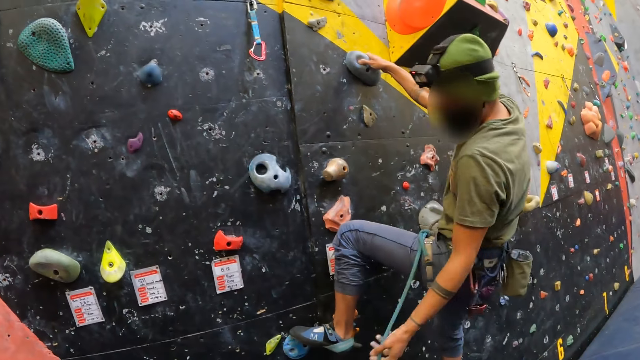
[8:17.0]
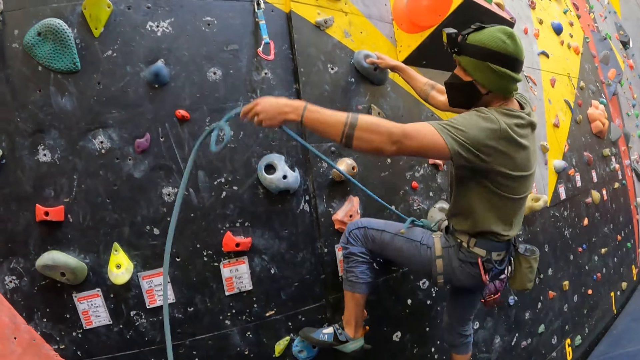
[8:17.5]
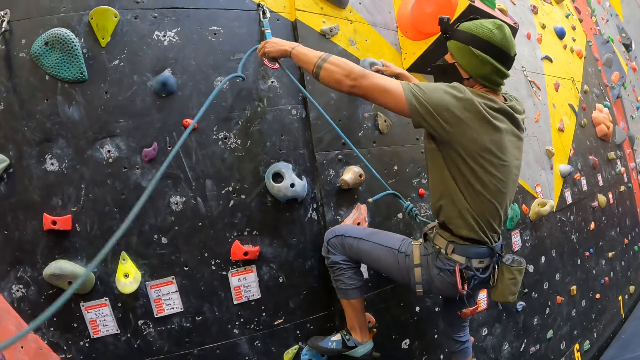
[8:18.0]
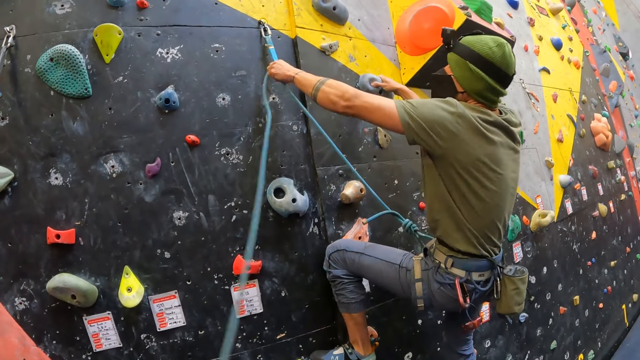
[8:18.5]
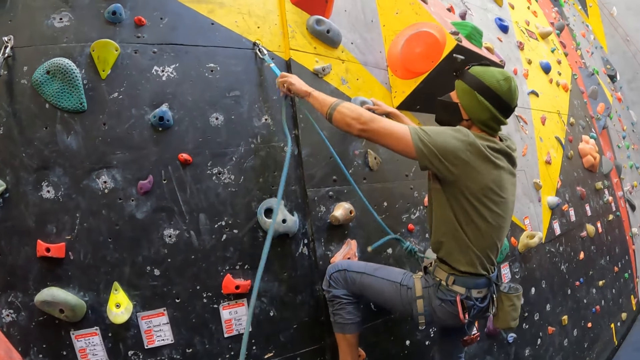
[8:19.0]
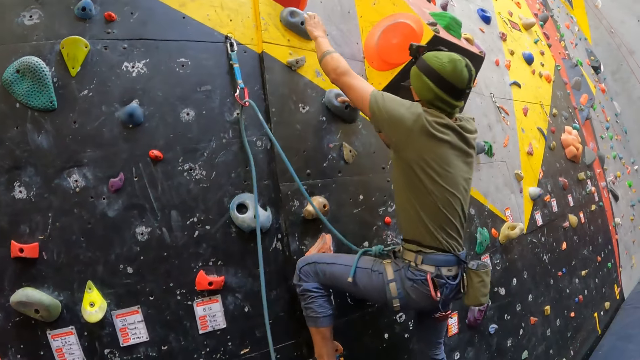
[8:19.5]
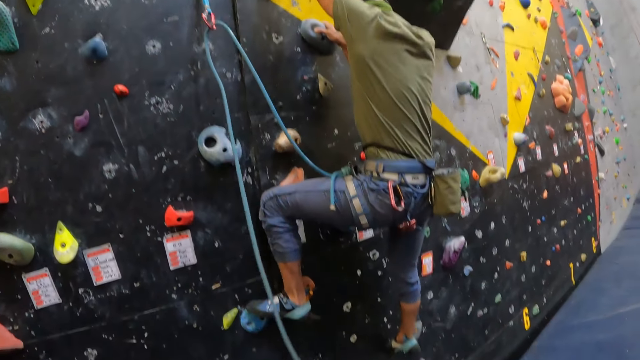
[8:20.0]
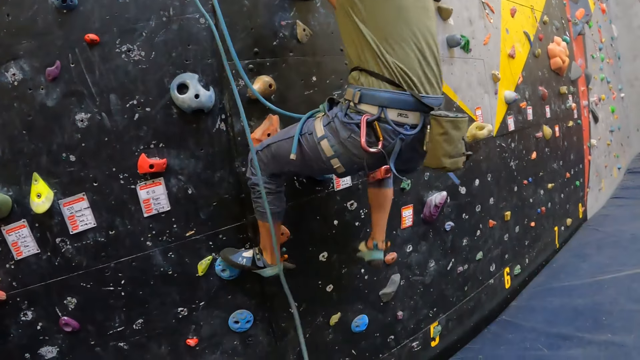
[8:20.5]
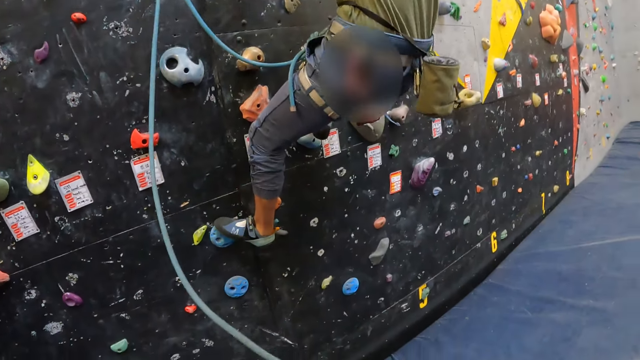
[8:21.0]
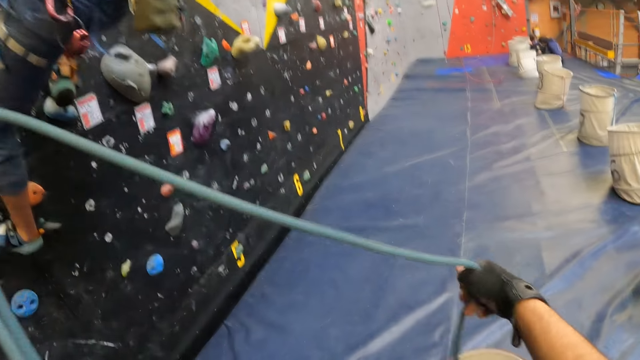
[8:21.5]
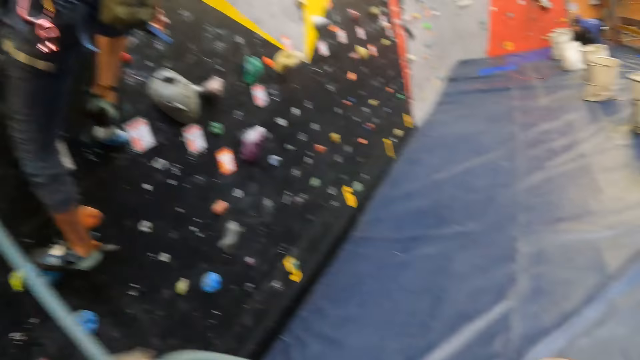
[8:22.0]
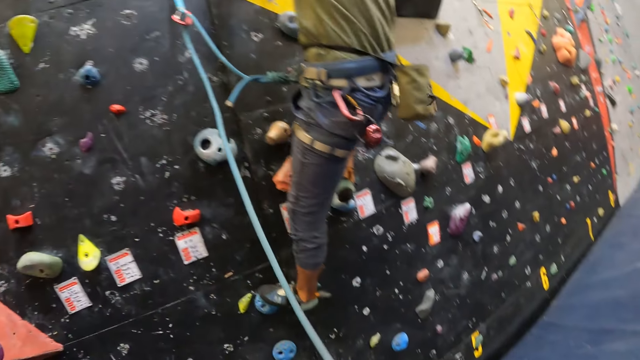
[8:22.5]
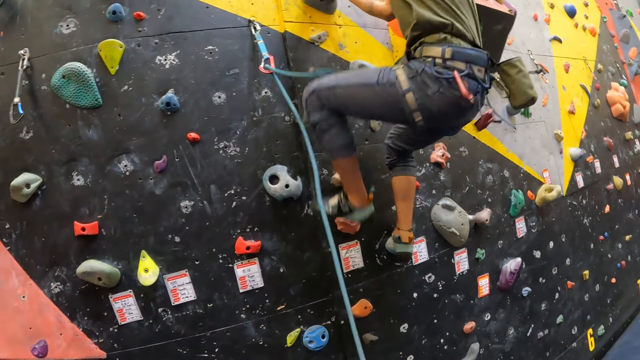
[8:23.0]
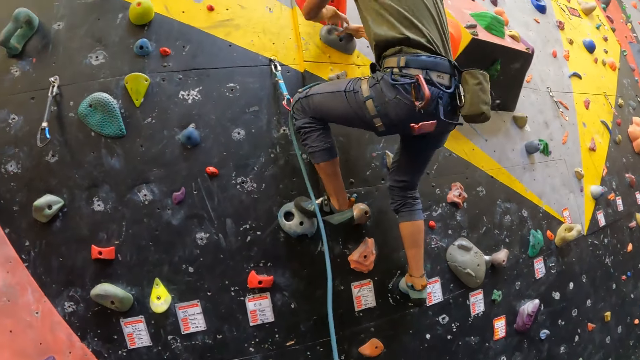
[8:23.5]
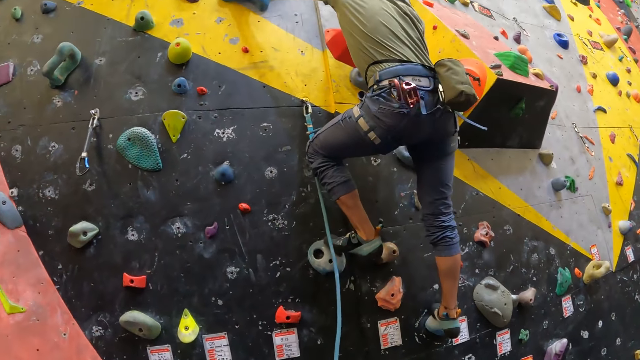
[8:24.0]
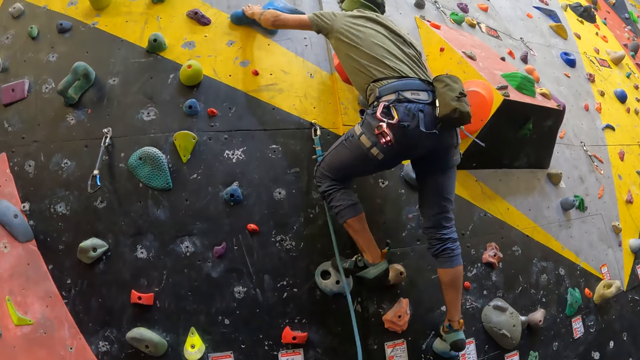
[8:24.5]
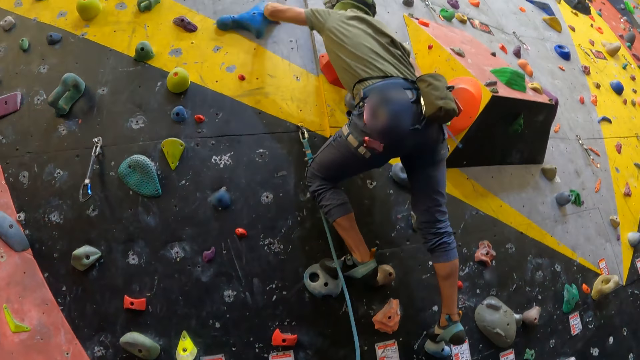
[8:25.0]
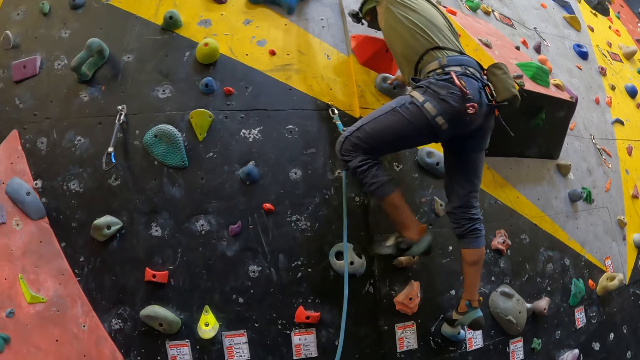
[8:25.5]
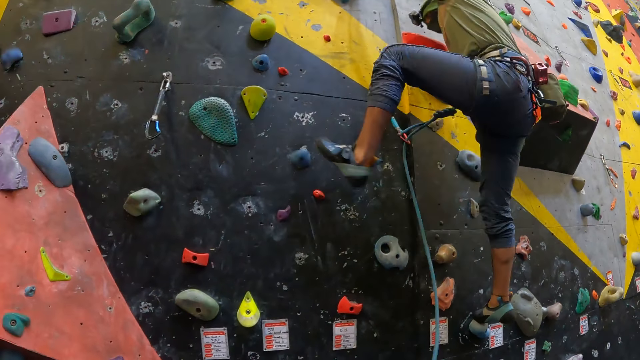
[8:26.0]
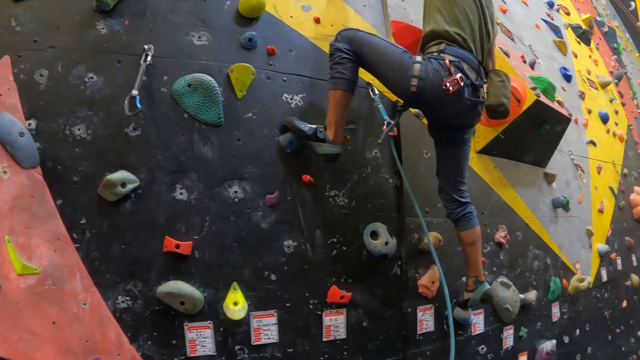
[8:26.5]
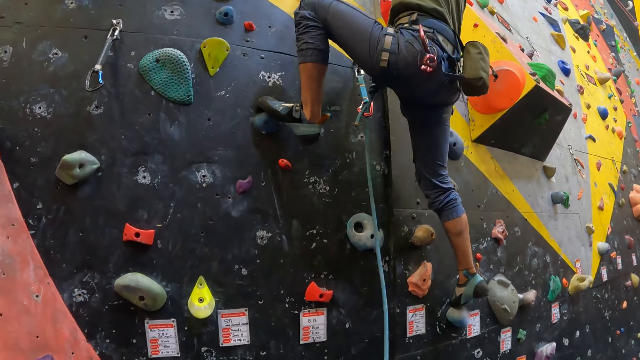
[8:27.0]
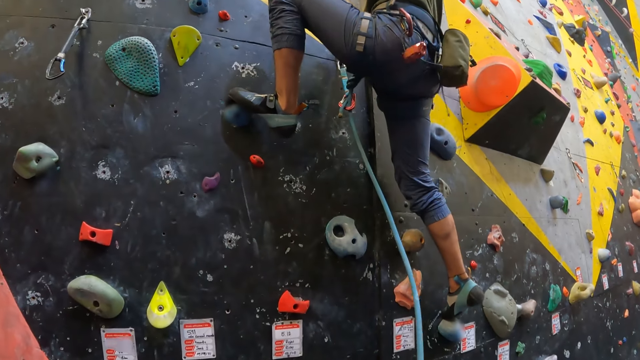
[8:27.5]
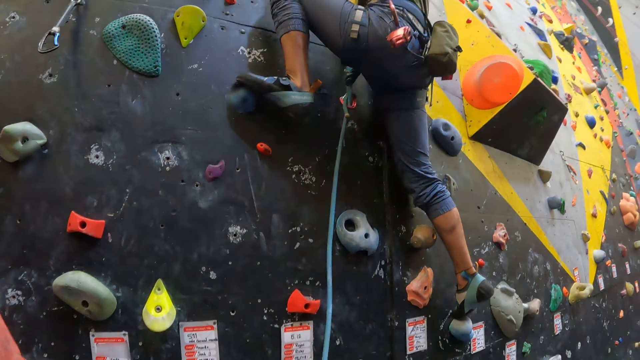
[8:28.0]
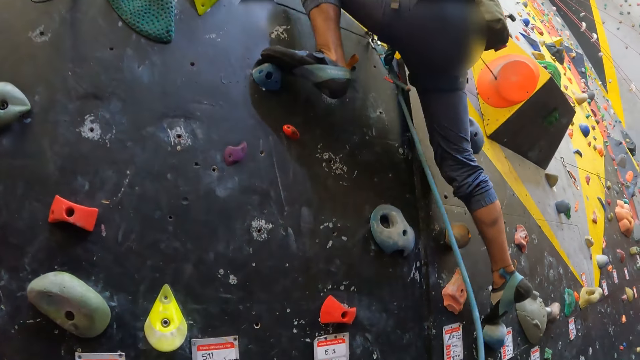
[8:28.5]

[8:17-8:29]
A man pulls the rope. The man ties the rope on something. The man hooks the climbing rope to a carabiner. The man climbs a rock. The camera wearer pulls the rope. The man climbs the rock.

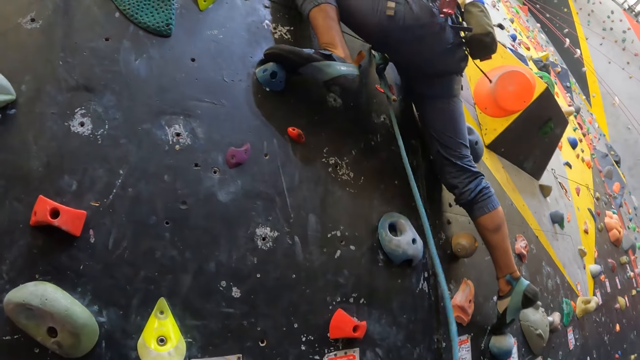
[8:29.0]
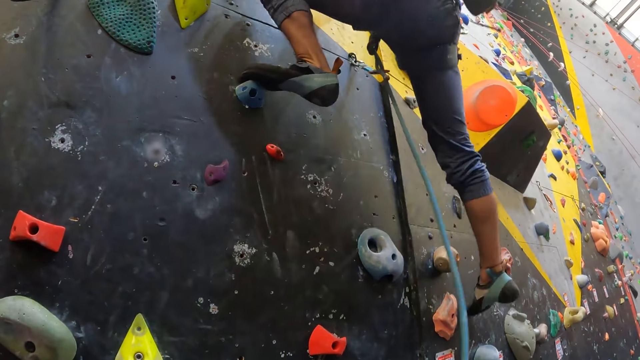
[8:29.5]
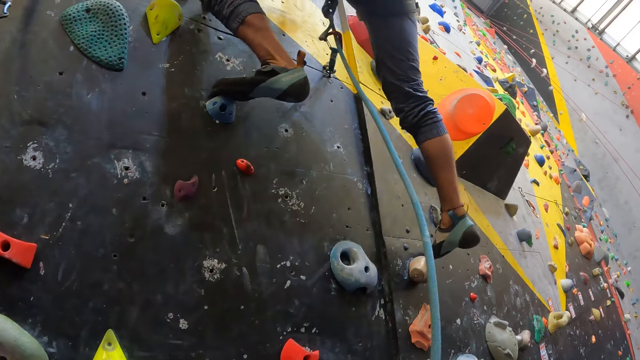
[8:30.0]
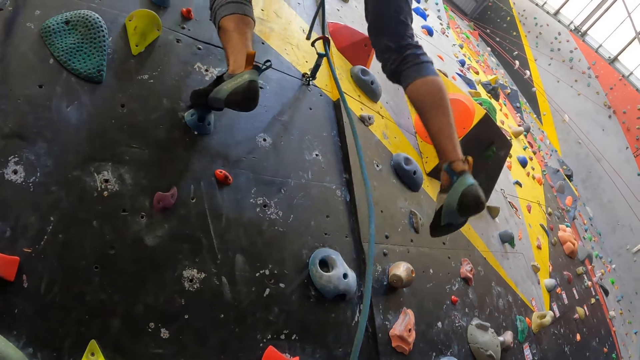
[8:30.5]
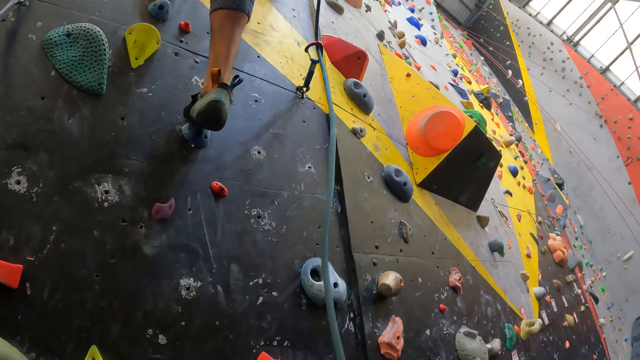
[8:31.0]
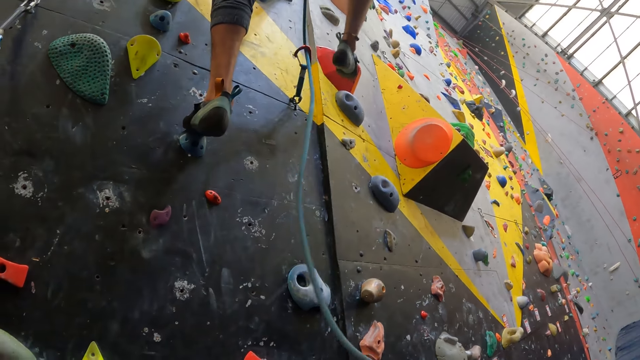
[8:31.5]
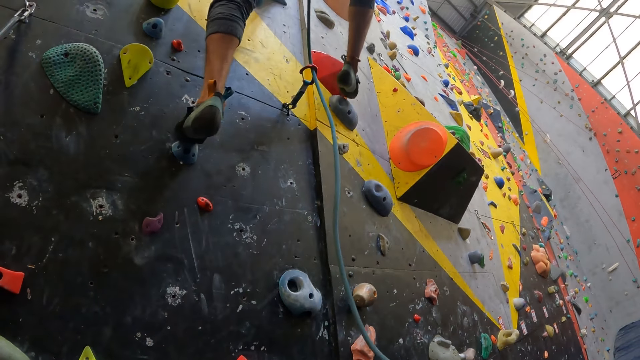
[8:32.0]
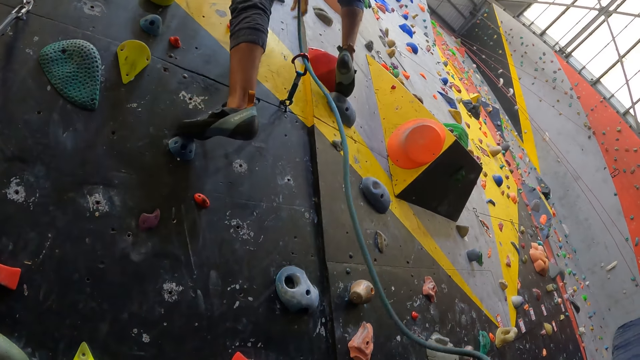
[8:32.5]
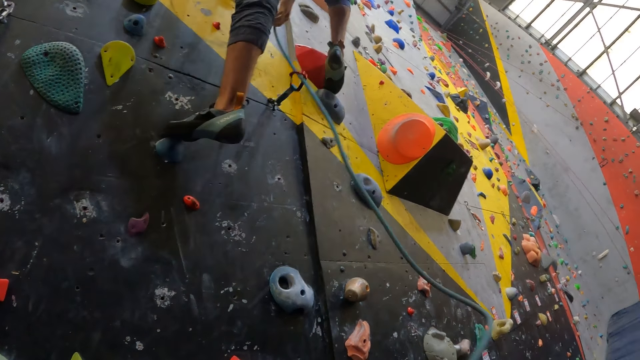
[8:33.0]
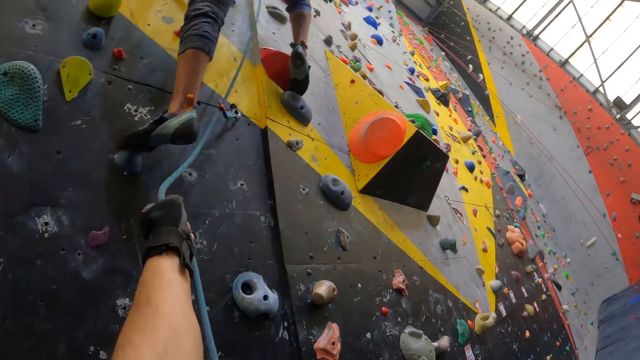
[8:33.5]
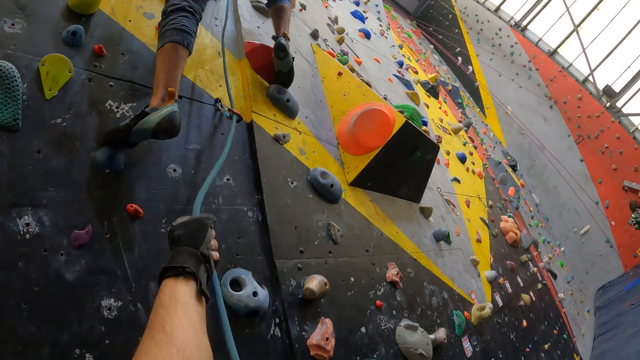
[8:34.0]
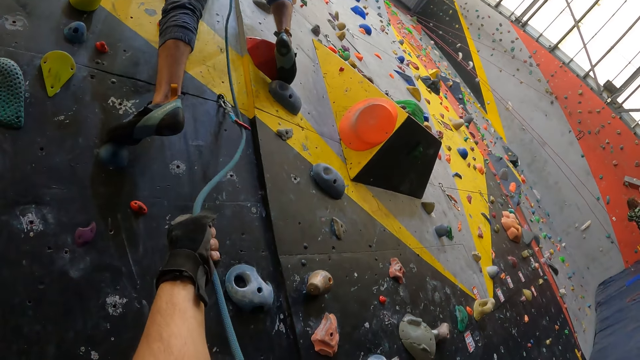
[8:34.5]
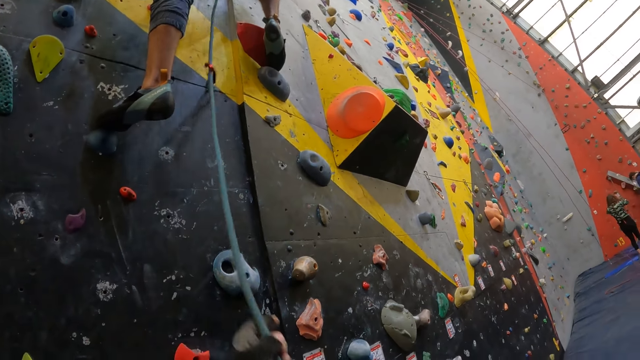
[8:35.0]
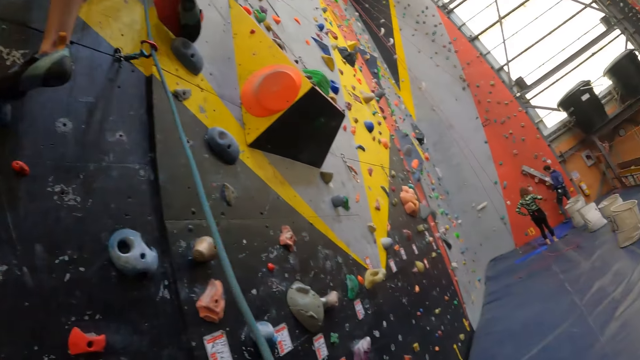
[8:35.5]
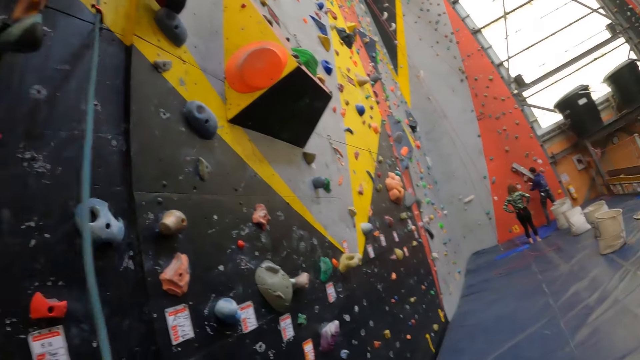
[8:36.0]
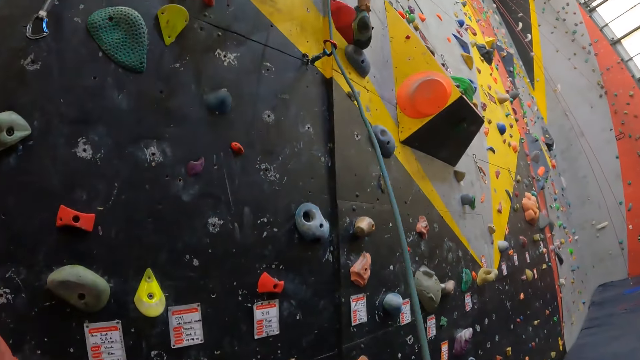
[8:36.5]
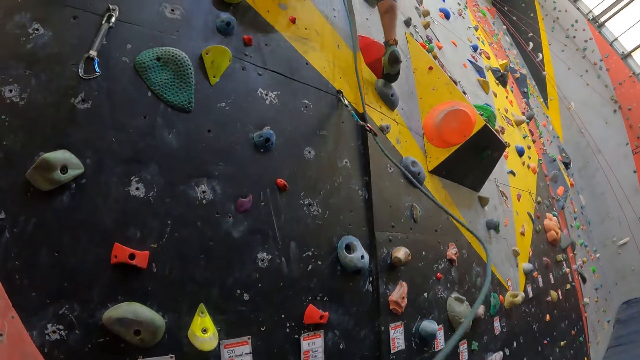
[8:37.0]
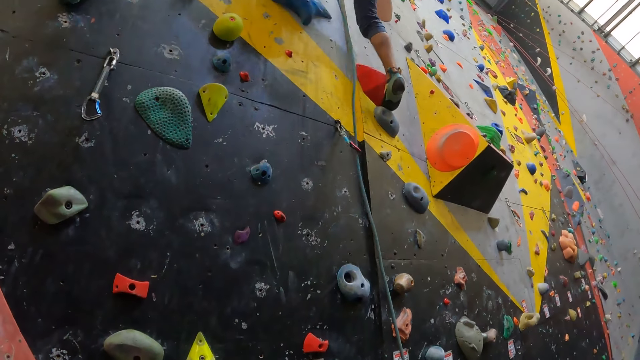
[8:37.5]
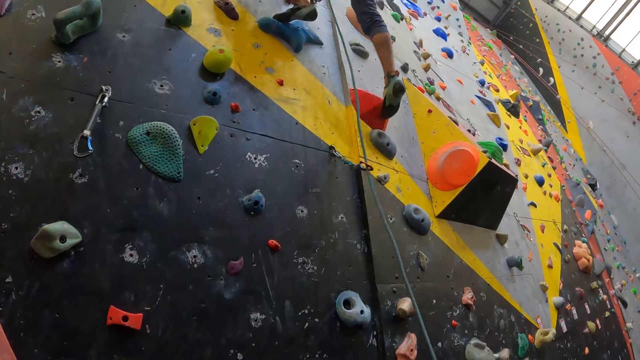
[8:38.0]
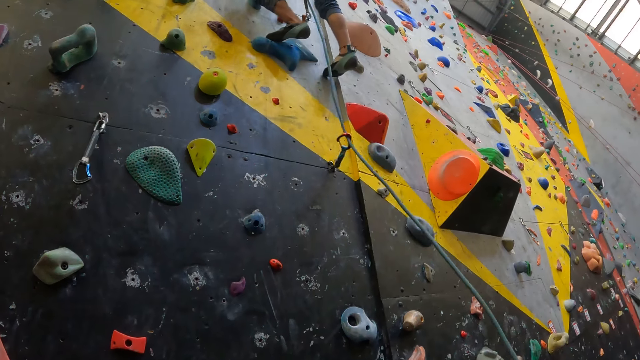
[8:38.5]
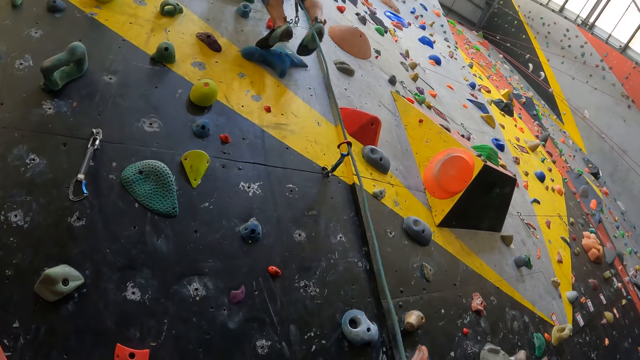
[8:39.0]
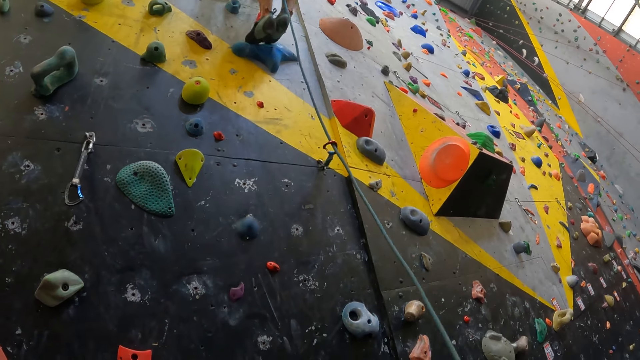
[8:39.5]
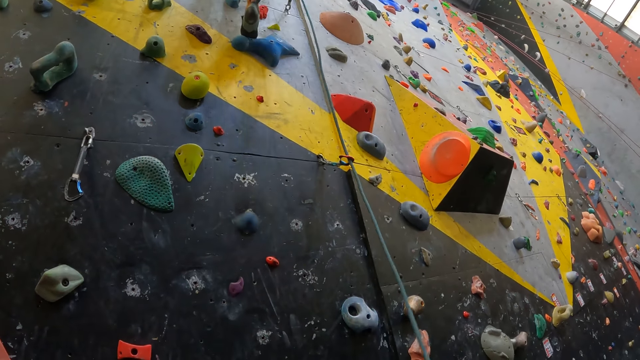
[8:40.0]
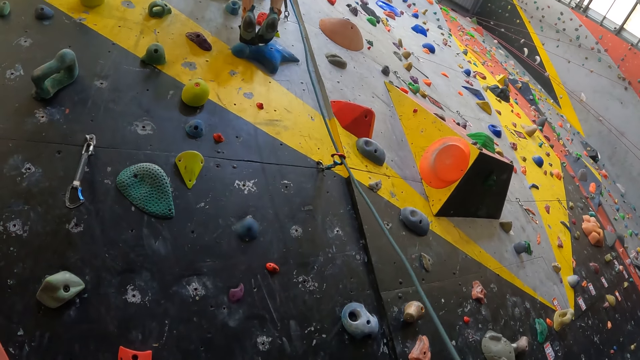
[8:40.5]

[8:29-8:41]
The camera wearer stretches his hand upwards. He holds the climbing rope for a person. He pulls the rope. The person climbs up the wall.
